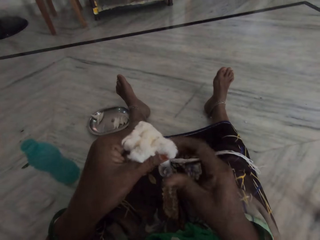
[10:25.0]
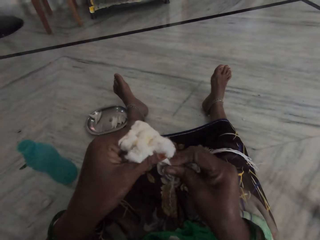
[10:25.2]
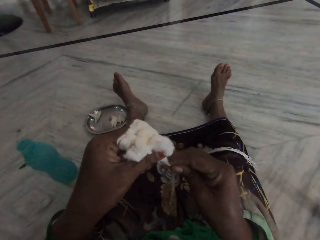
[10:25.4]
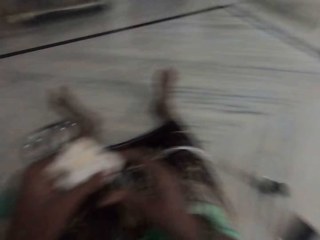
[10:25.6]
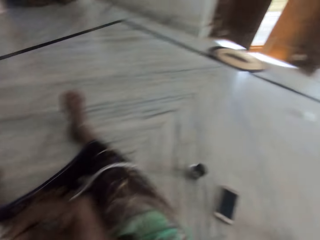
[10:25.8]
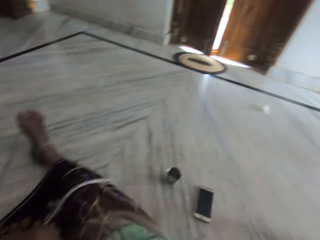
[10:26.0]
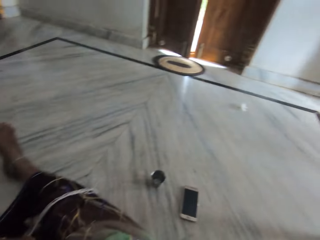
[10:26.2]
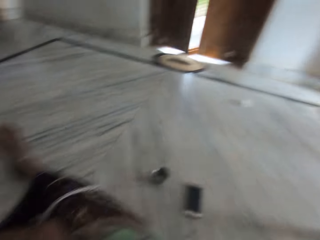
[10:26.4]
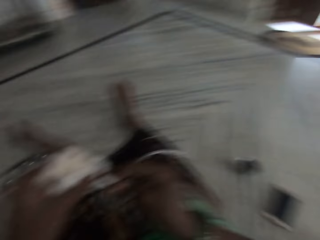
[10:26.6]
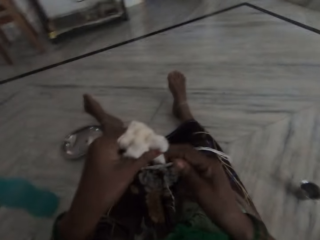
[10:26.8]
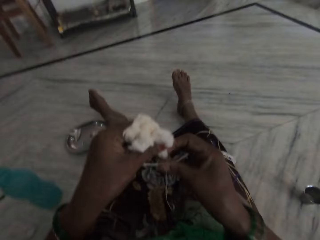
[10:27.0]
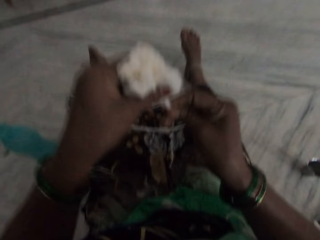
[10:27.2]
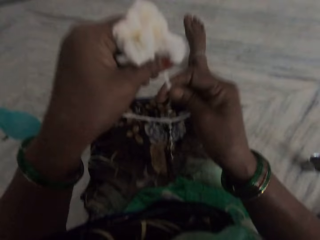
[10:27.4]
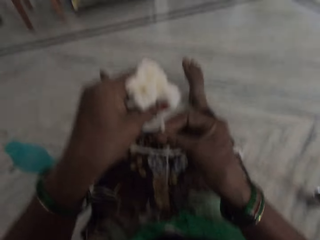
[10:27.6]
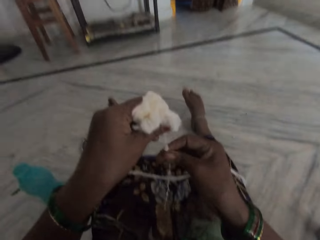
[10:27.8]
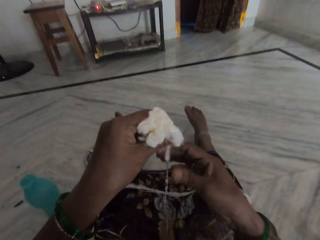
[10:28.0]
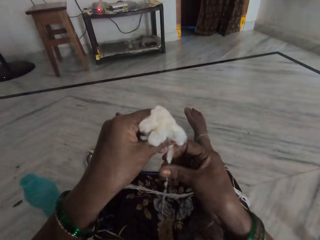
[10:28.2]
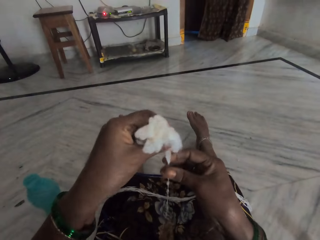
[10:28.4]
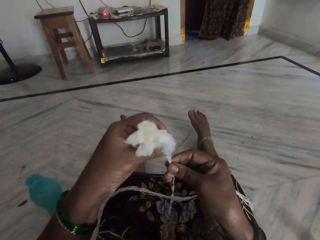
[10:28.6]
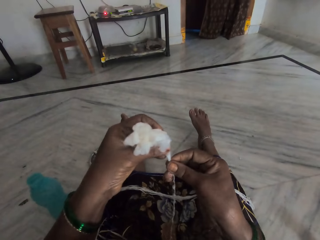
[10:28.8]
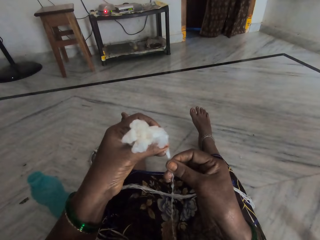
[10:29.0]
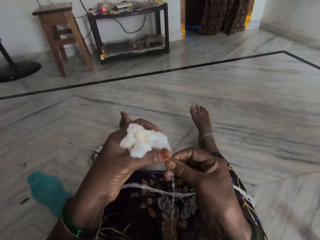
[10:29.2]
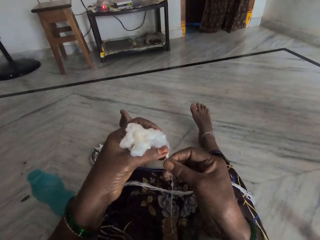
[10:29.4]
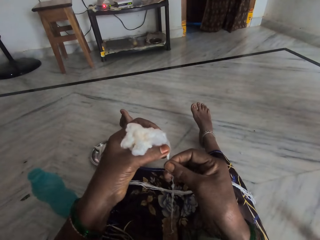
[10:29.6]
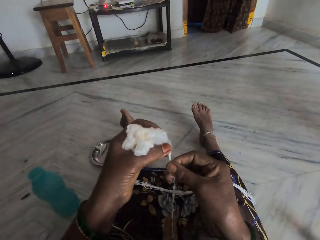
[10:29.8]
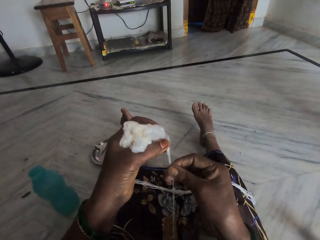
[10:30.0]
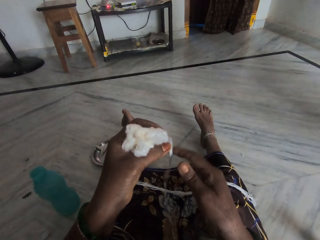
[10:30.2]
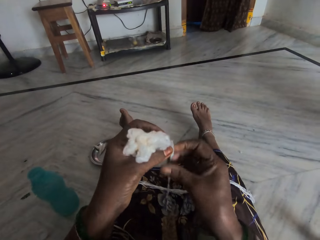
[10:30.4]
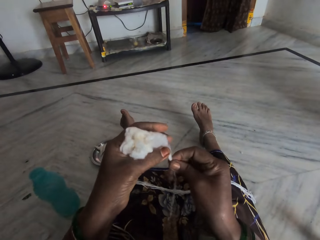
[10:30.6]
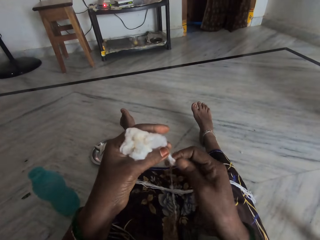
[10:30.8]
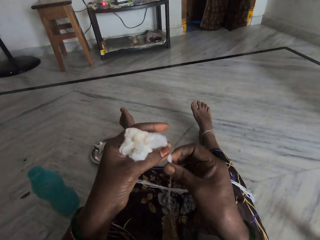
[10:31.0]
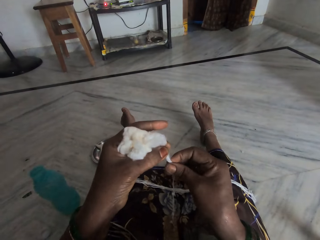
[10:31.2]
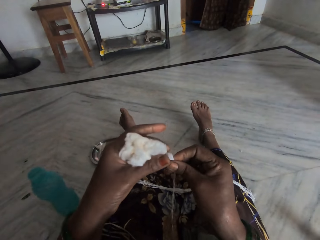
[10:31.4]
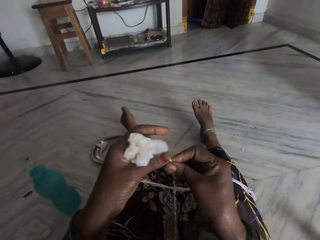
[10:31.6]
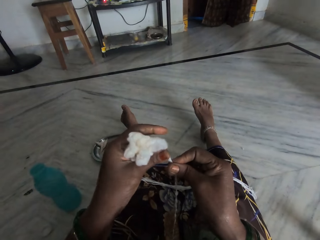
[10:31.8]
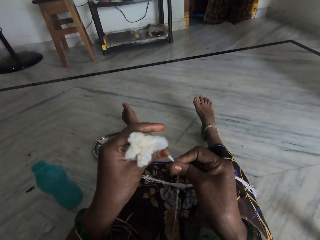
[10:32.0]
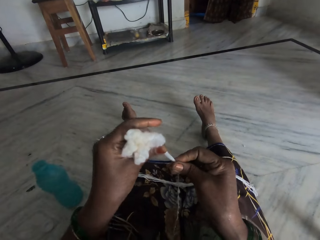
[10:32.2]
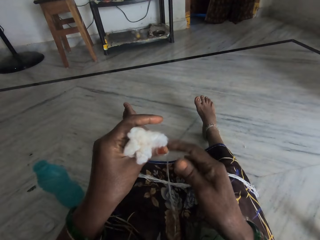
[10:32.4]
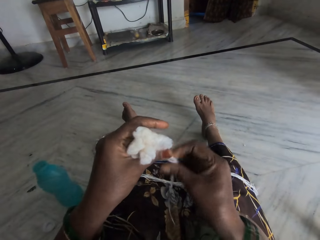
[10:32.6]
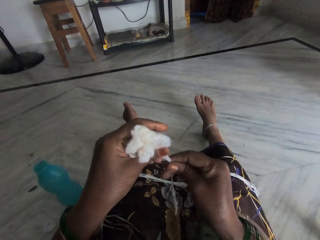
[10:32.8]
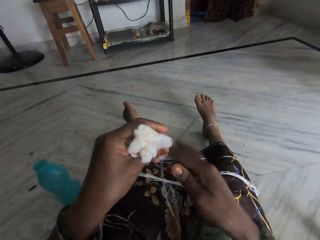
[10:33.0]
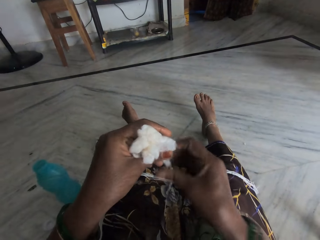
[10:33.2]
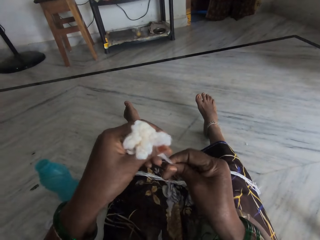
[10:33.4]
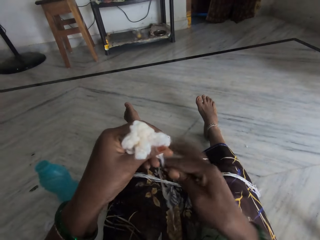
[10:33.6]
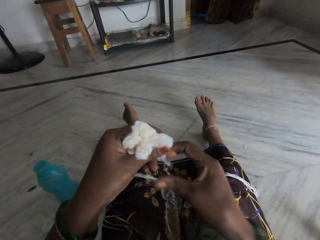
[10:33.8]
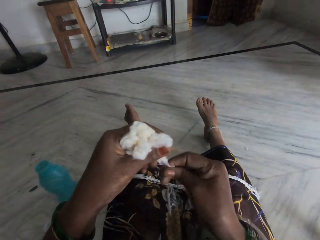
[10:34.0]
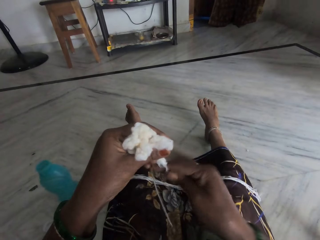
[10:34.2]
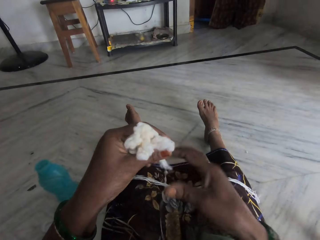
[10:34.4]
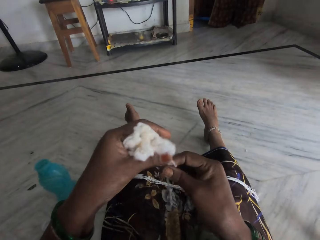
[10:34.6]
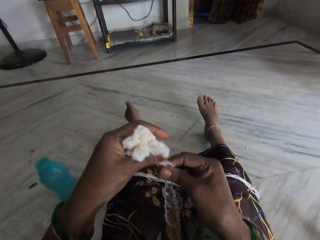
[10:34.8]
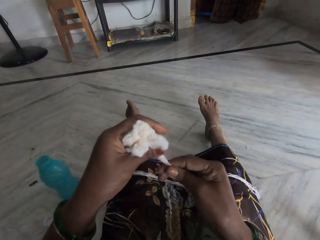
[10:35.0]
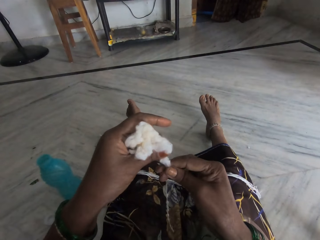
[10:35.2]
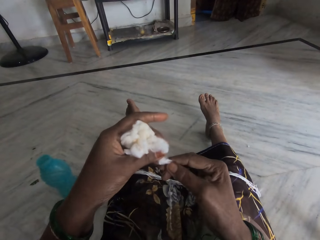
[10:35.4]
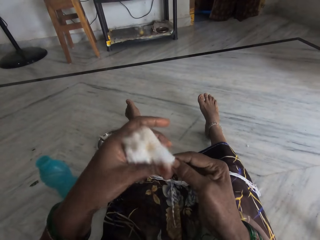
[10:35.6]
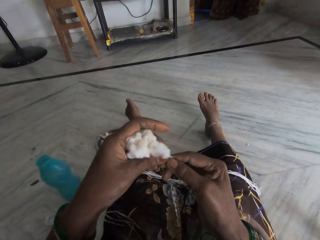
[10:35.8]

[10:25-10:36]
The camera wearer pulls the cotton. They roll the cotton clump into a thread.

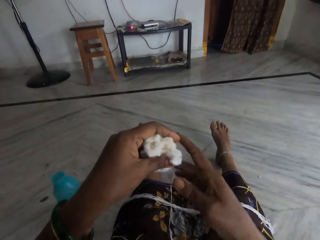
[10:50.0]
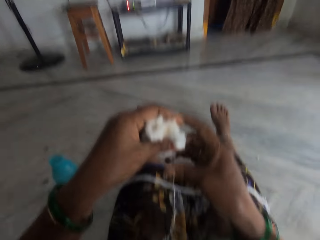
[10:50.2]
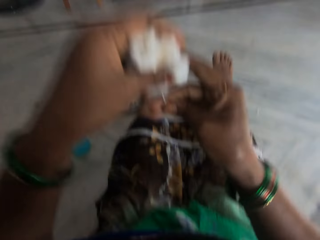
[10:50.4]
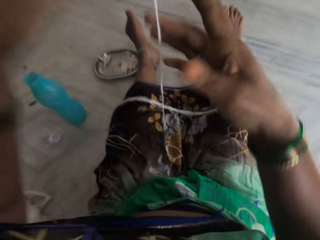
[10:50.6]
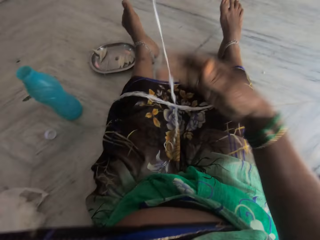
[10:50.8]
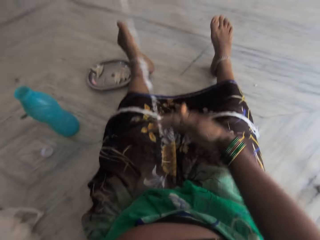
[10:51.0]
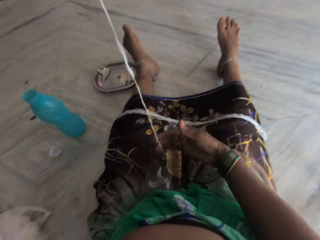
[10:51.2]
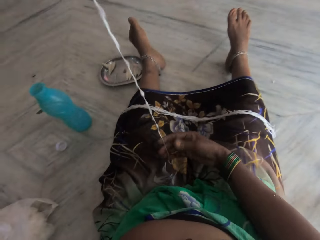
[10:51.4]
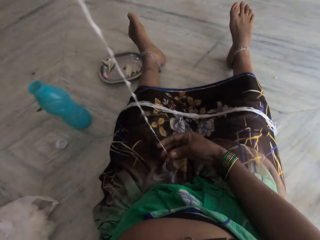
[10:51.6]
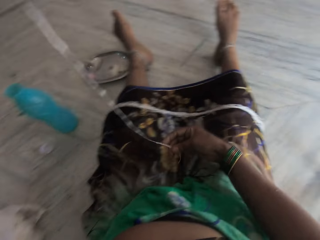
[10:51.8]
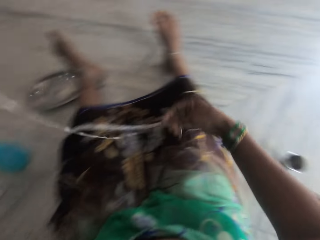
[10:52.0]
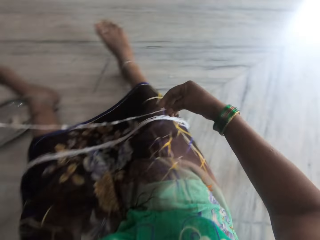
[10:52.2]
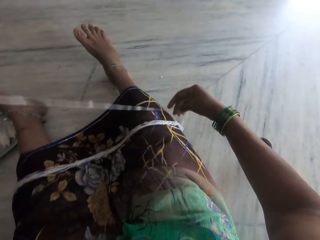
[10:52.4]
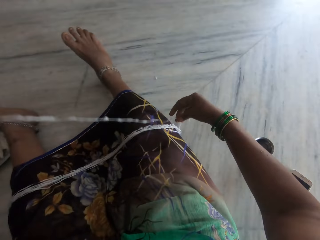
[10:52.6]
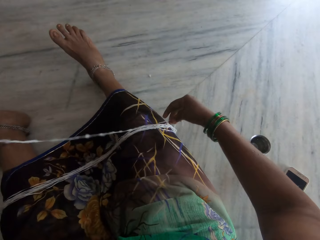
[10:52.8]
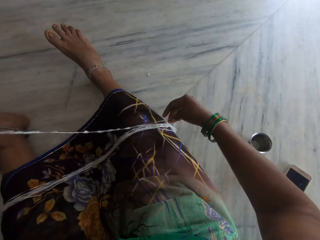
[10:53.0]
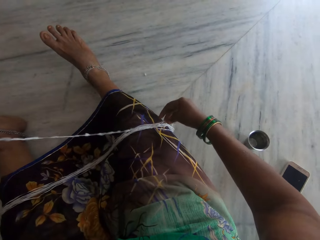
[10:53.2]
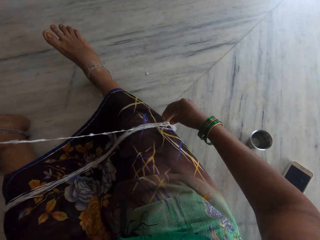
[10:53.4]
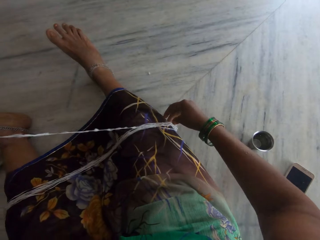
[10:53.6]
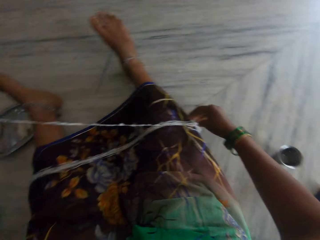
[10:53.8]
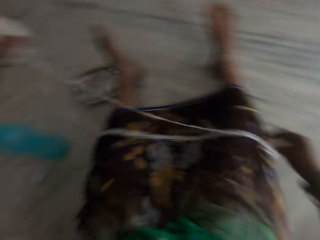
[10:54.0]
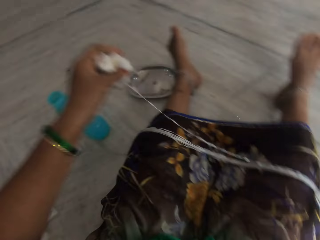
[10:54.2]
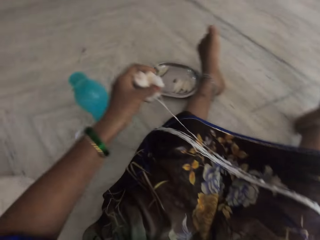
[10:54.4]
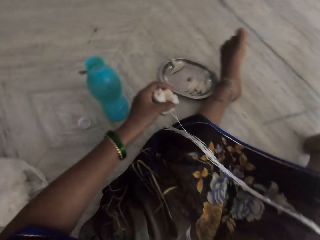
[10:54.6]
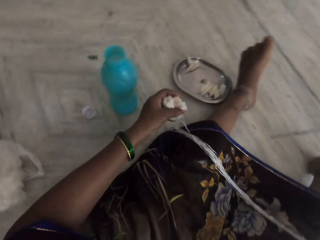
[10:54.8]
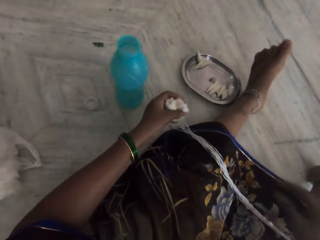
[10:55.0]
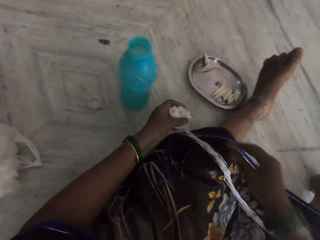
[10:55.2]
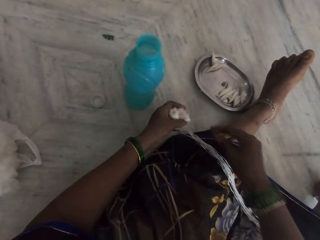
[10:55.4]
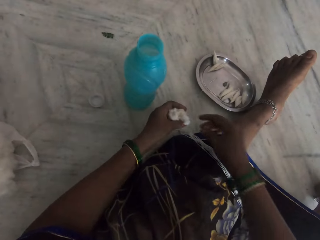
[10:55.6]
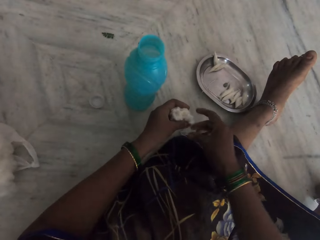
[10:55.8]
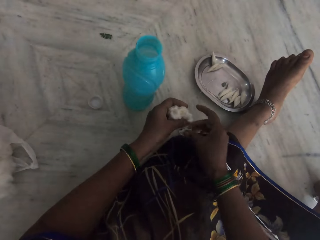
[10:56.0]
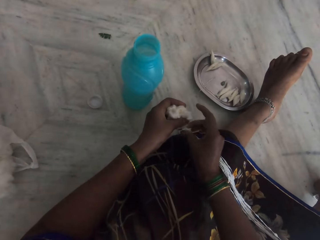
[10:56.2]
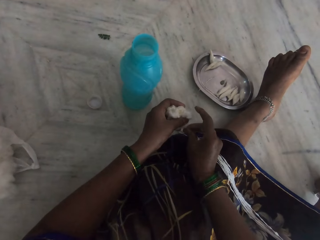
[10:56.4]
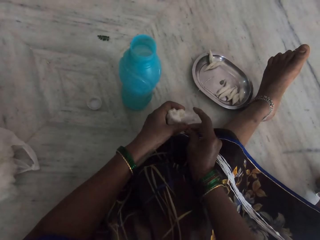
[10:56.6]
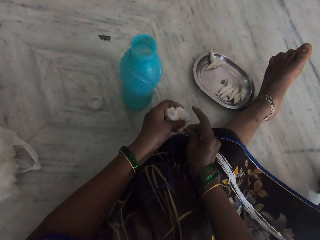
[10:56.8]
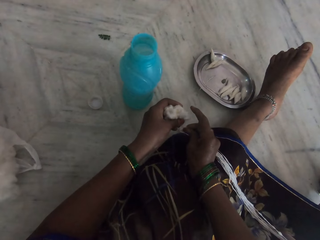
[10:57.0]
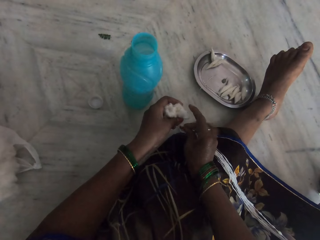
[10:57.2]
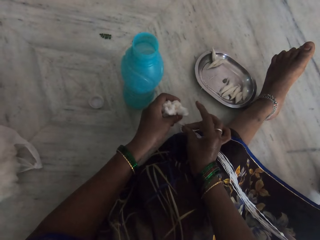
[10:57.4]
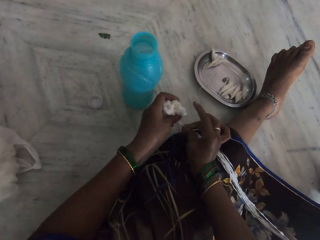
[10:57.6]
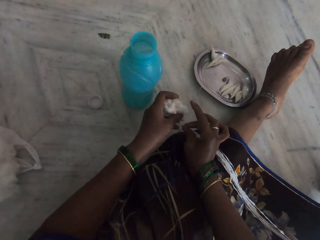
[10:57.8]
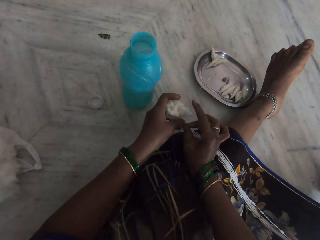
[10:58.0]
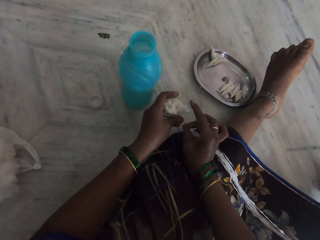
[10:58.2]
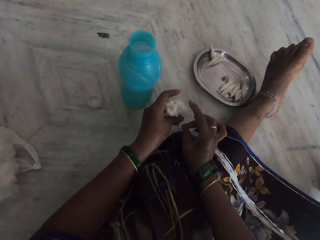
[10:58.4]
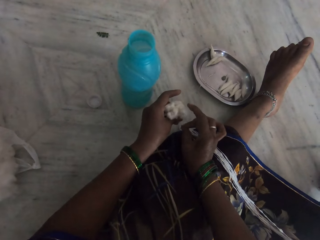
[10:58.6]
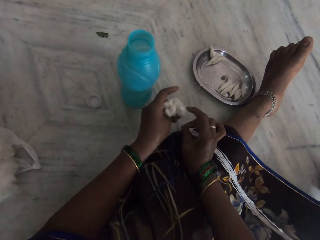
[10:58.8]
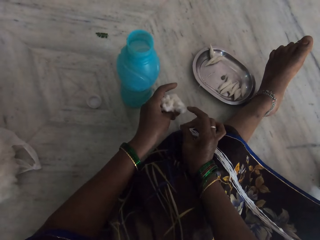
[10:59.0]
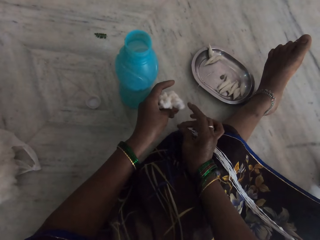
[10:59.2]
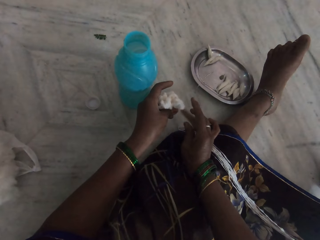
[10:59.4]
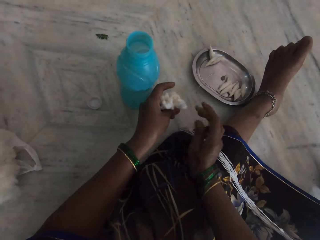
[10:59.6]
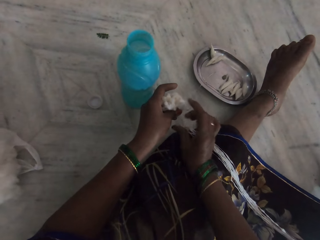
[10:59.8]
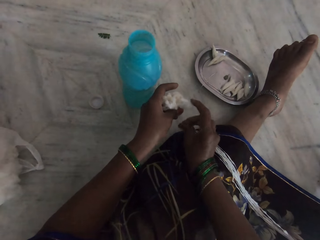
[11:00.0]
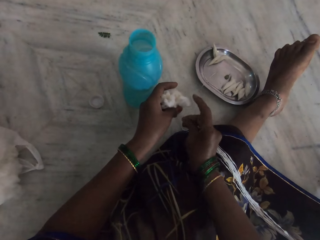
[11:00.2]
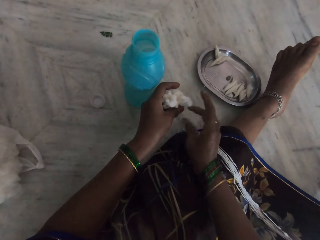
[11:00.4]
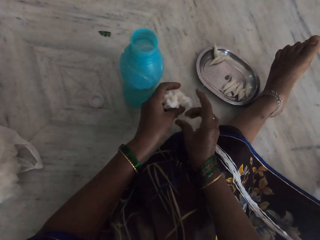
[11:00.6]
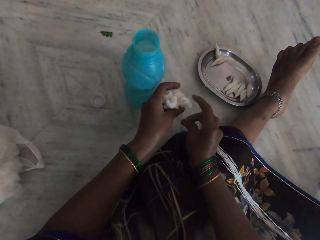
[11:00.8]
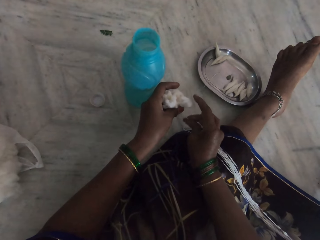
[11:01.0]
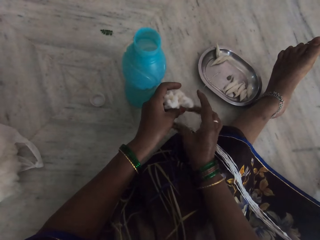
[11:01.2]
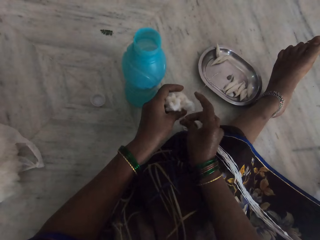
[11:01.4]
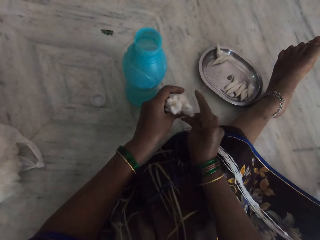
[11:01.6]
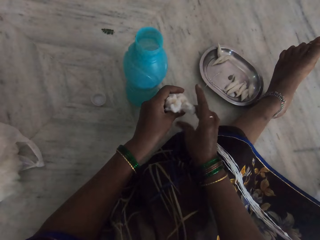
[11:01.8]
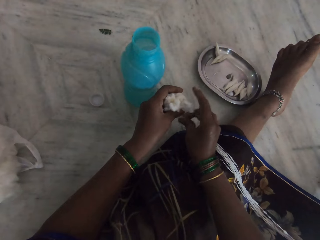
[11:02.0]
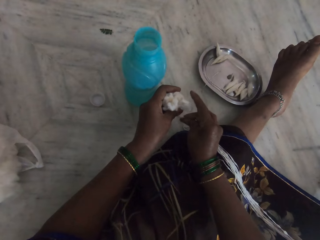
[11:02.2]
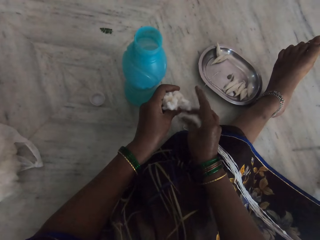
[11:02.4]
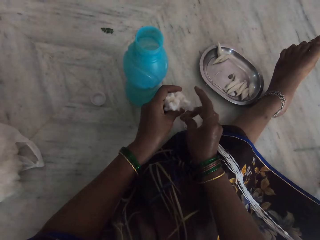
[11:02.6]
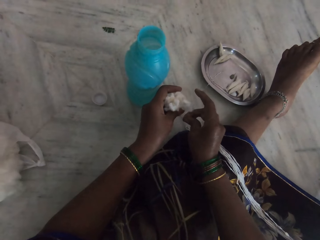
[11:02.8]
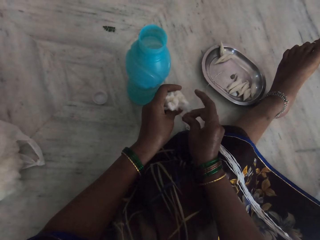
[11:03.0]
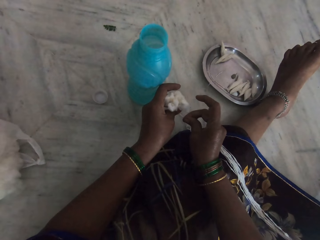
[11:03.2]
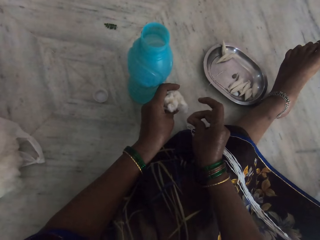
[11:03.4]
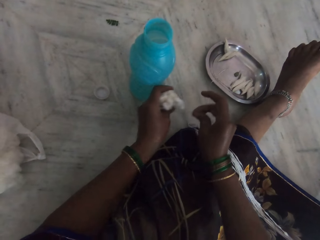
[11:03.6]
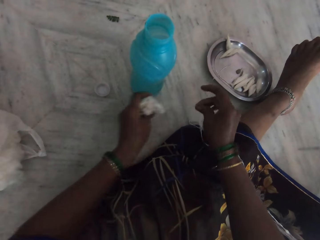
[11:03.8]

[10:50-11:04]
The camera wearer lifts cotton wool. She lays the thread on her lap. She rolls the cotton clump into a thread.
